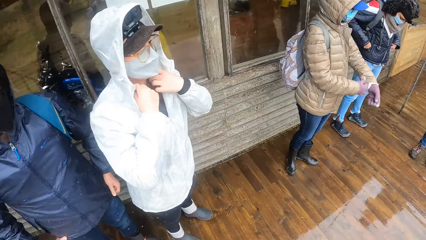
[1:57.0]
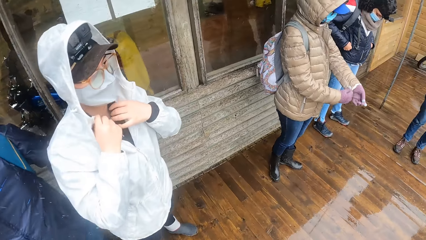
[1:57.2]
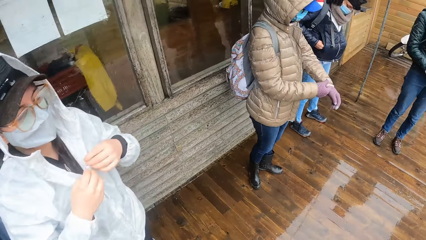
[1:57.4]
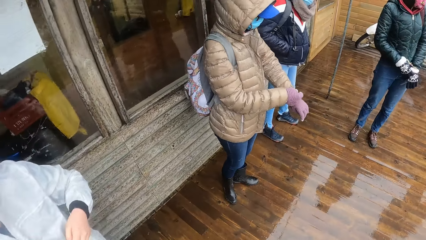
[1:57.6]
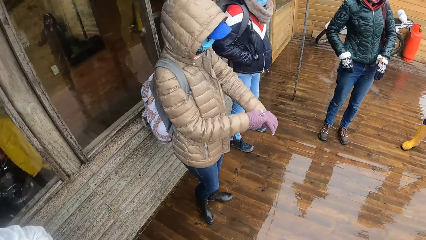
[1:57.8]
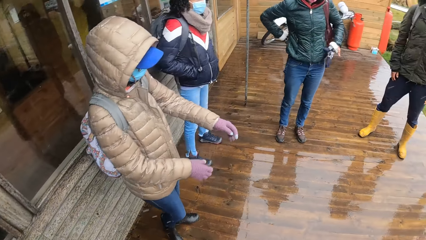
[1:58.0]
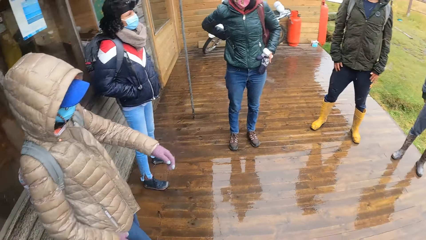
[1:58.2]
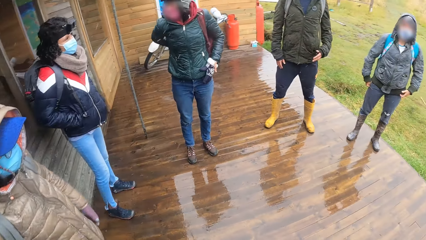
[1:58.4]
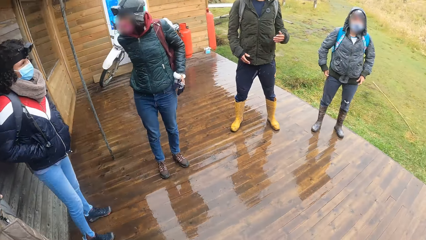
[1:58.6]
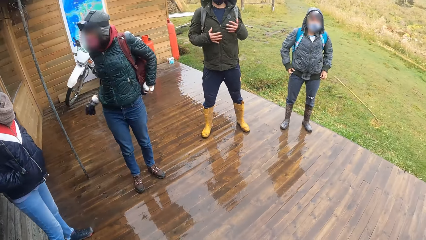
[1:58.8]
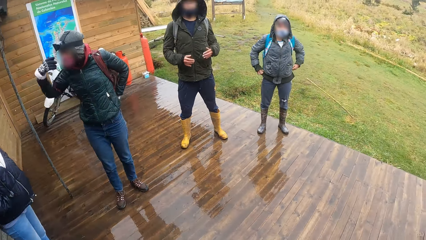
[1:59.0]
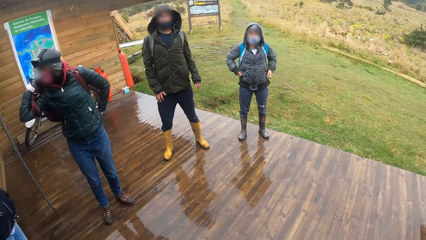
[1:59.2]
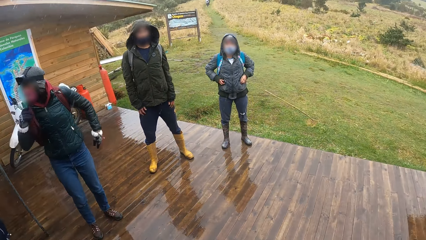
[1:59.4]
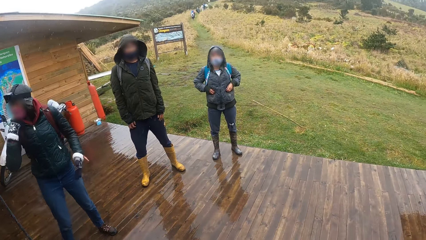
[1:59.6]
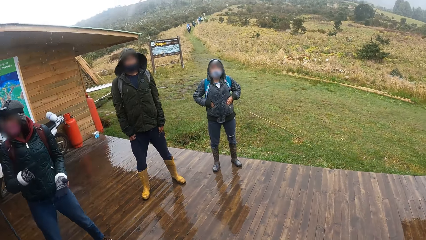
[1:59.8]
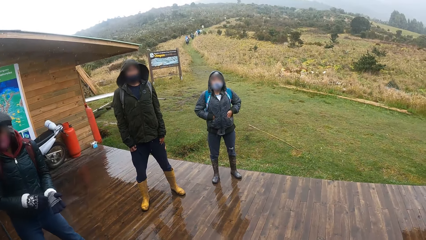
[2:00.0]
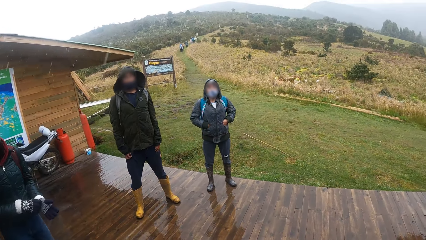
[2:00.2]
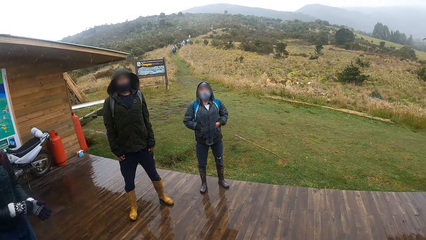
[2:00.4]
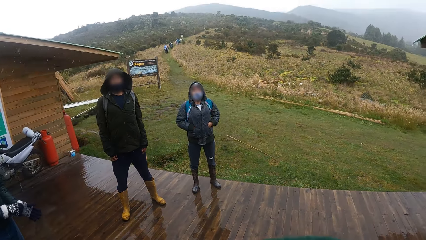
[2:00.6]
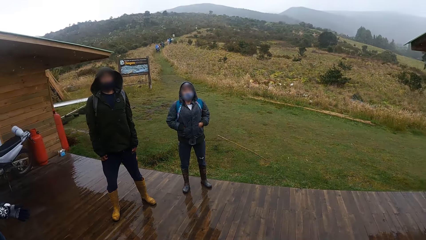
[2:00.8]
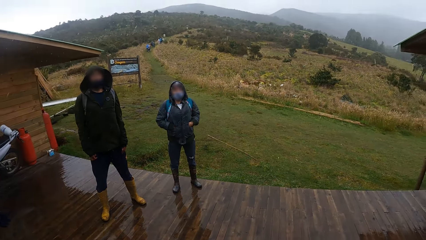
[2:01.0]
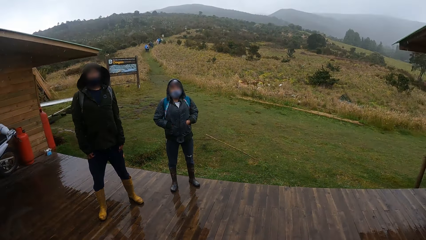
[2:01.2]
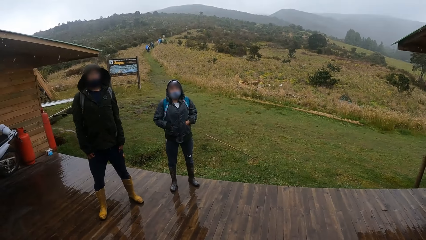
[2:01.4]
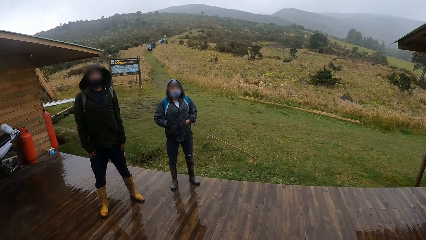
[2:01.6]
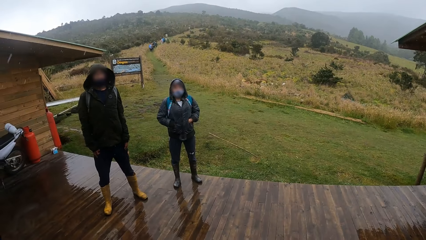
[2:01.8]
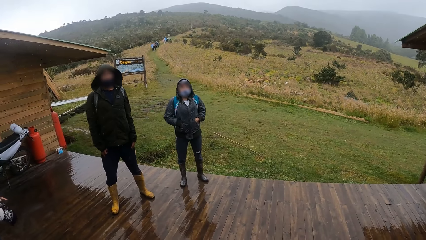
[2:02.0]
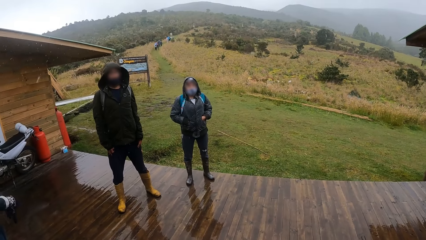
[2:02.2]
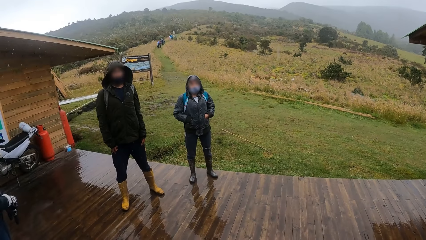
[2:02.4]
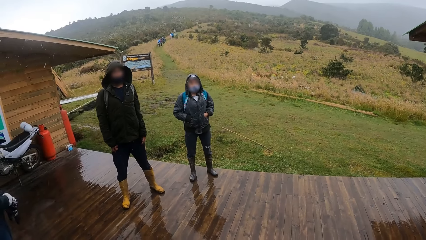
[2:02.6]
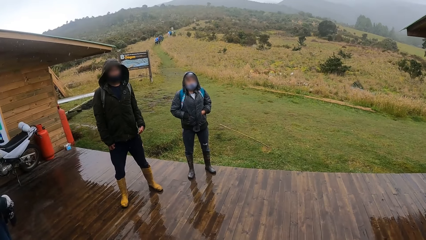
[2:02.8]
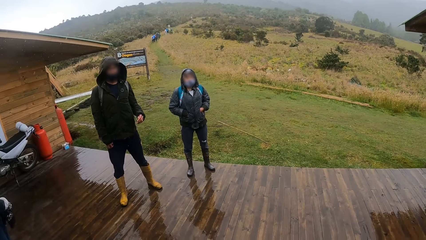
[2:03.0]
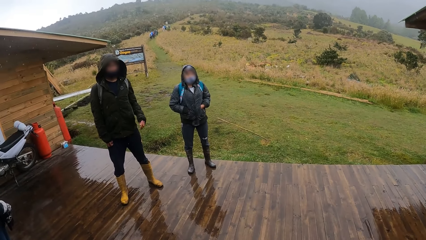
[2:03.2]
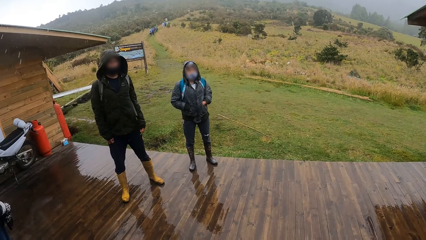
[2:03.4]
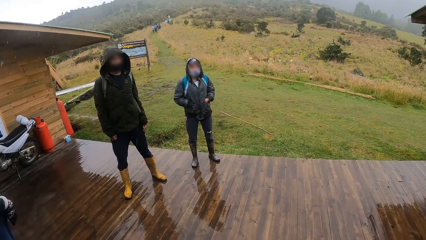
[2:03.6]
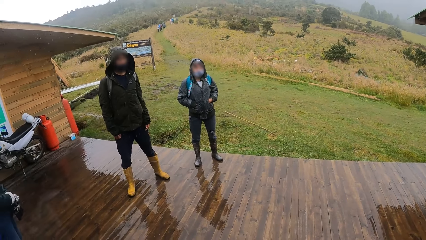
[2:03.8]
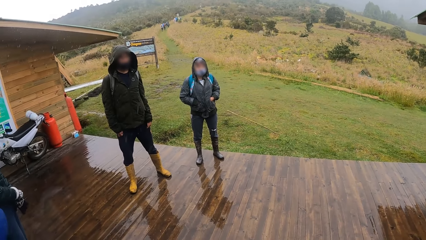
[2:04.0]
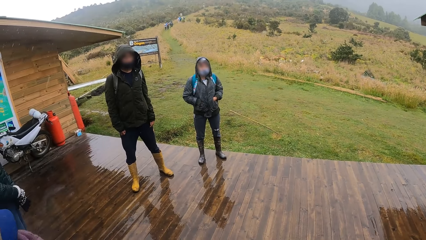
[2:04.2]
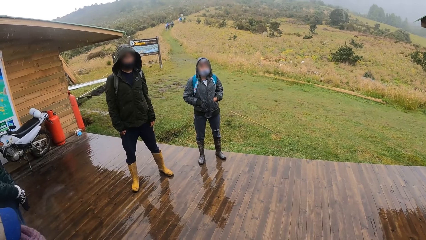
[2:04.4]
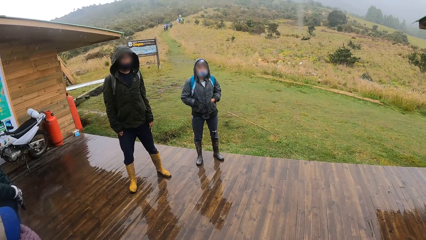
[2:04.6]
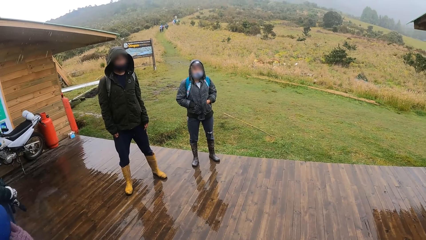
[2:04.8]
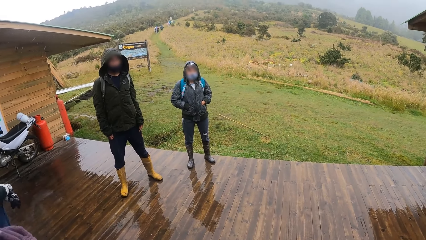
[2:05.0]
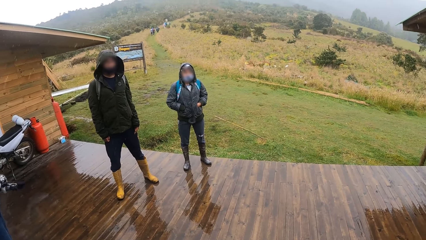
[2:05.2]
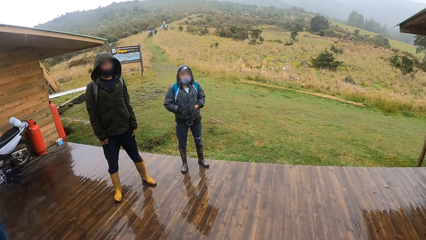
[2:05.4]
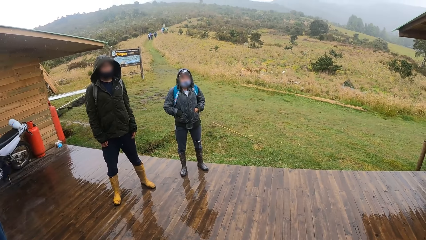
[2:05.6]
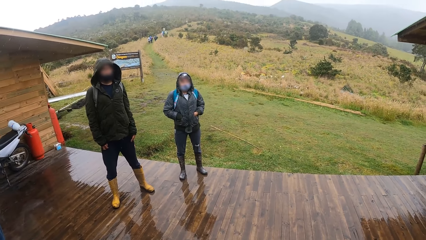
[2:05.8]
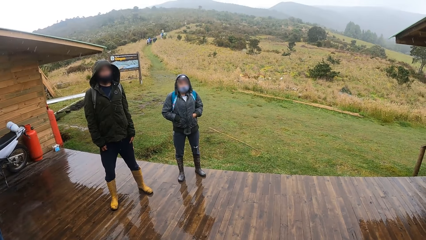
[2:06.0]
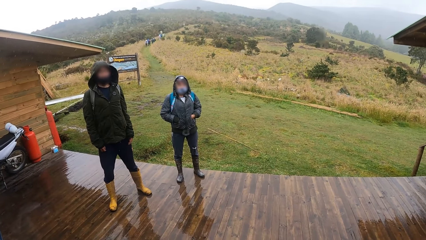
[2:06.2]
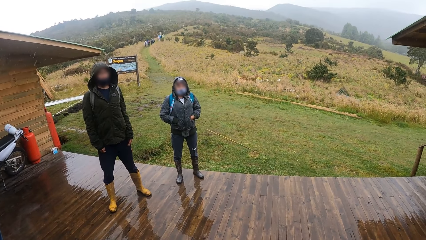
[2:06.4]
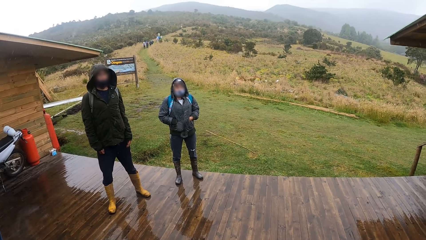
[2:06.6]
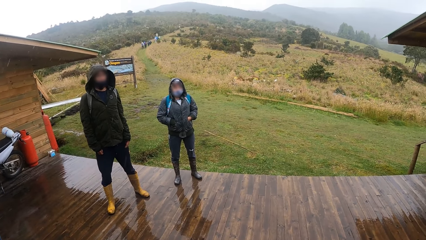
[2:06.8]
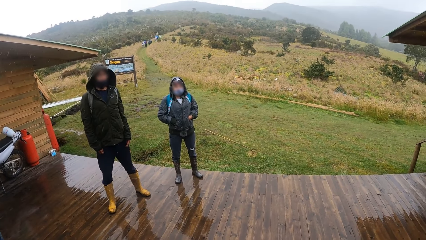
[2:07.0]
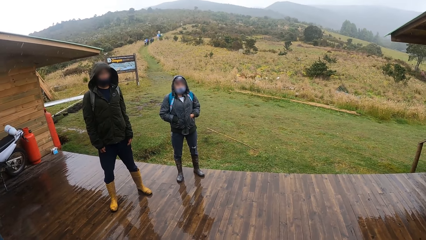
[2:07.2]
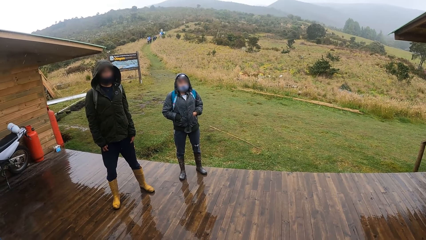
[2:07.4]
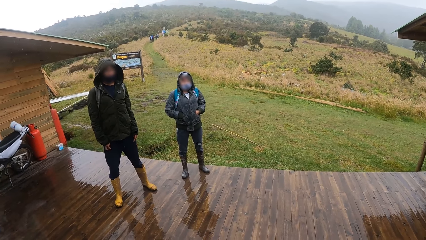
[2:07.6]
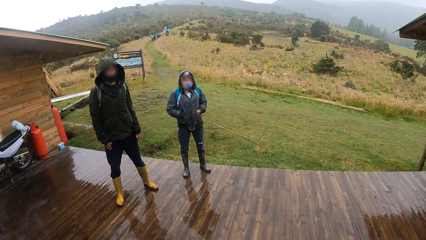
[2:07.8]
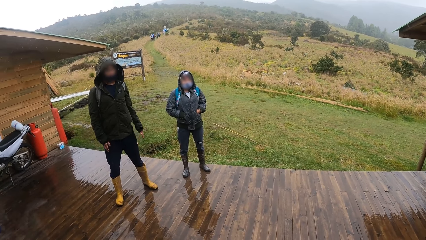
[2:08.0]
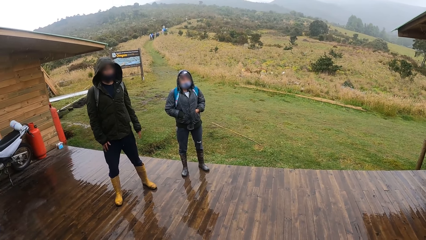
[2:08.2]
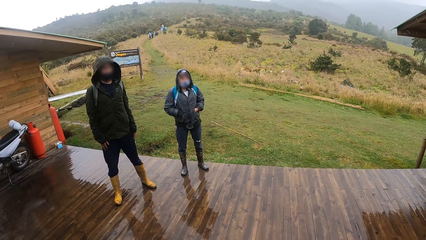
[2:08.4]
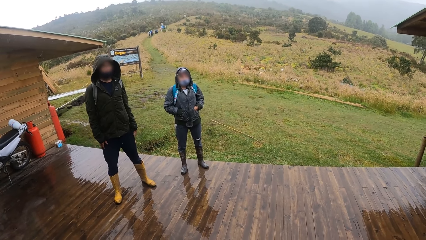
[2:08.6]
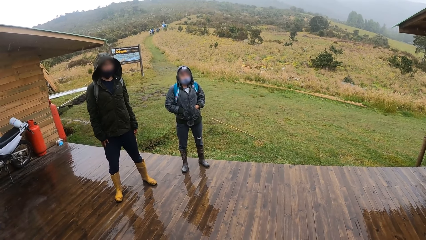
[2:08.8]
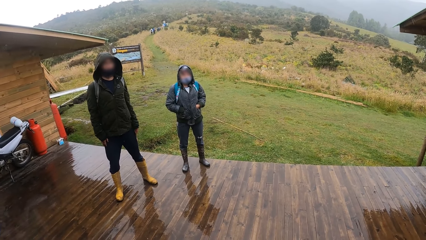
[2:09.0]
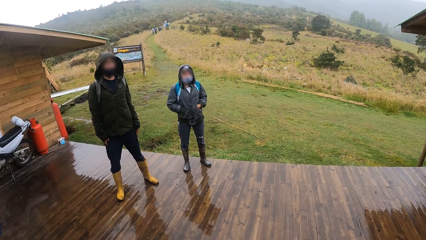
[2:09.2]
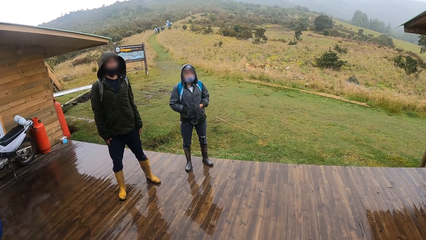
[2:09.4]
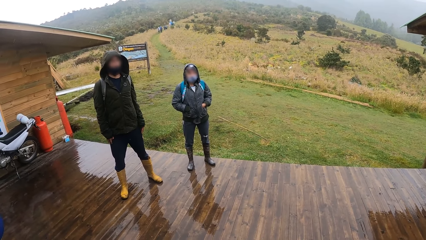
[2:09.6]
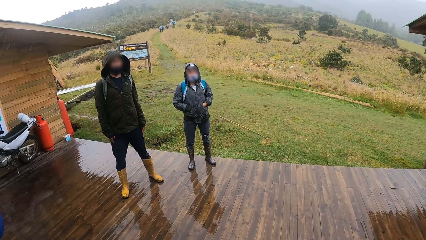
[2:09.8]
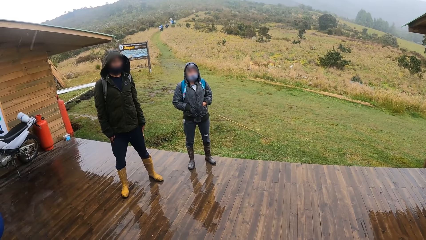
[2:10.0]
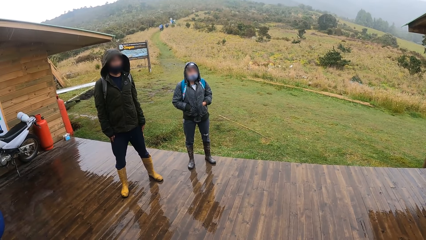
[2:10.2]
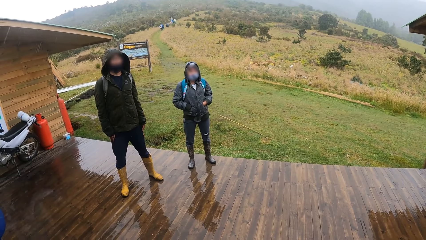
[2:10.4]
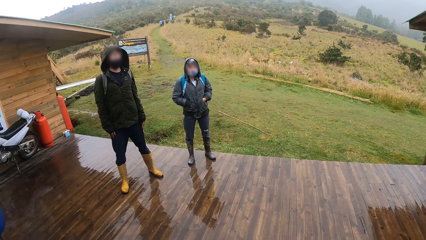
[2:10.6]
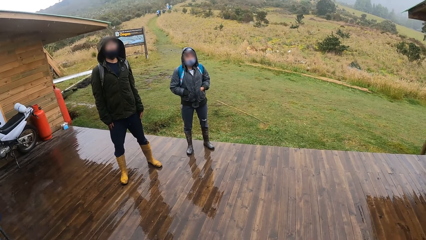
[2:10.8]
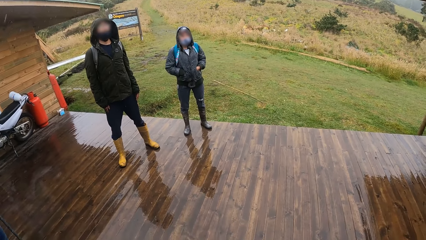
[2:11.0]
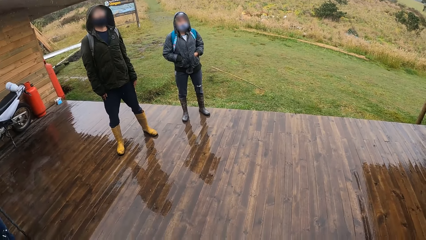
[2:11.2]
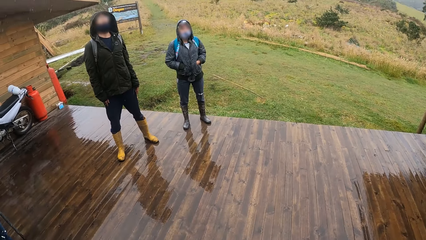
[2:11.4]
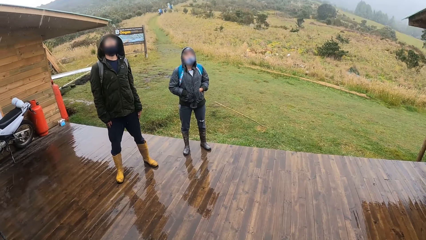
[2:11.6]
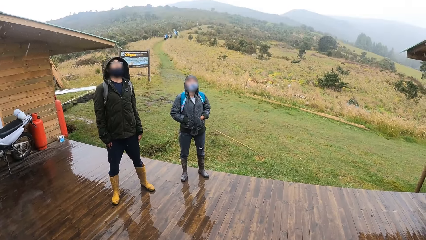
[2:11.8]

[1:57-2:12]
The camera wearer looks around. They interact inaudibly with the group of people. A man exercises his body with the group of people. A woman exercises her body with the group of people.
